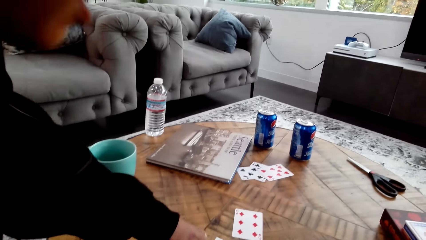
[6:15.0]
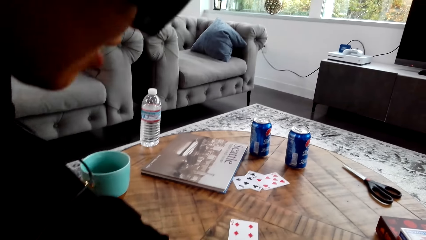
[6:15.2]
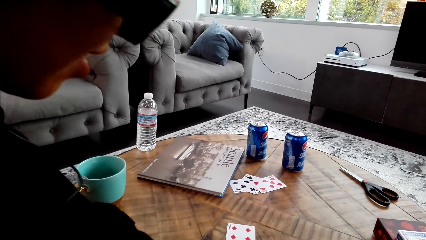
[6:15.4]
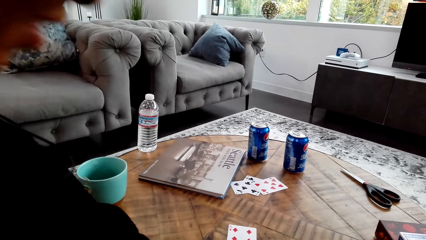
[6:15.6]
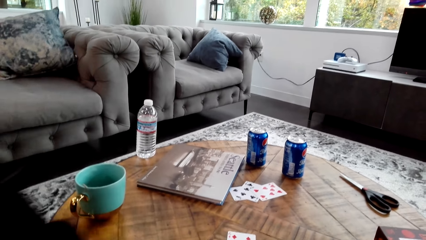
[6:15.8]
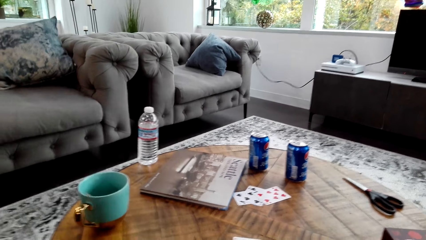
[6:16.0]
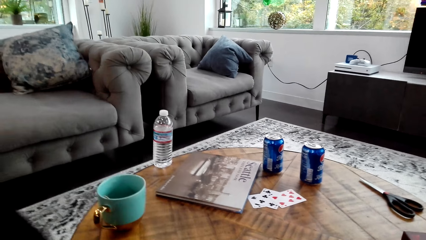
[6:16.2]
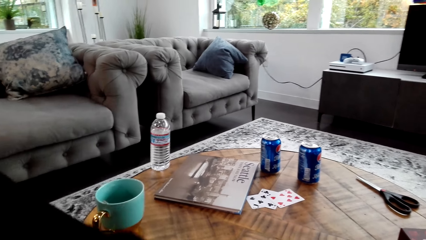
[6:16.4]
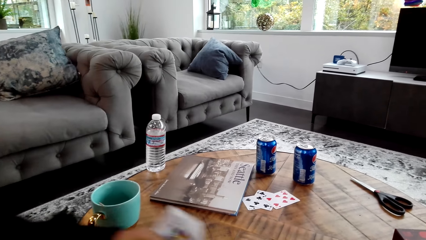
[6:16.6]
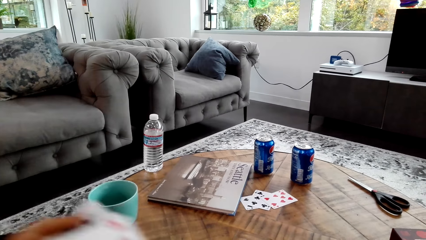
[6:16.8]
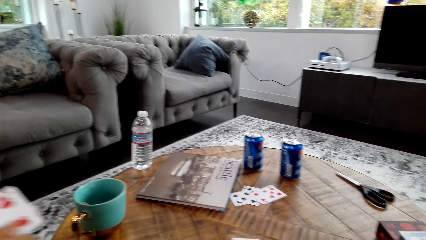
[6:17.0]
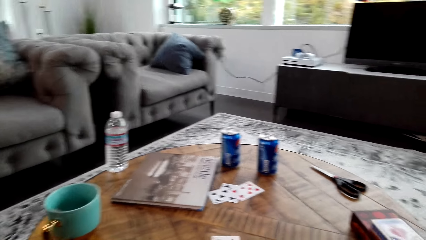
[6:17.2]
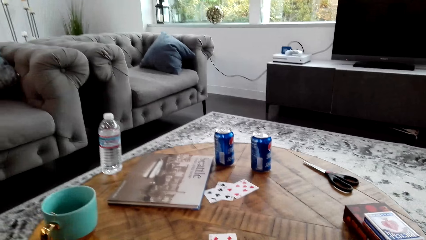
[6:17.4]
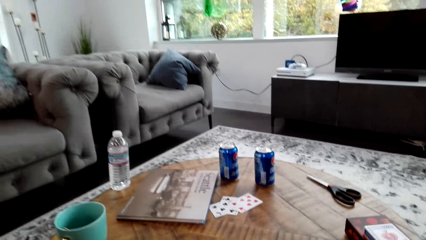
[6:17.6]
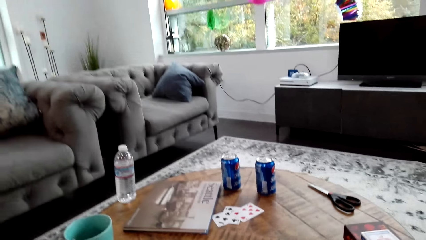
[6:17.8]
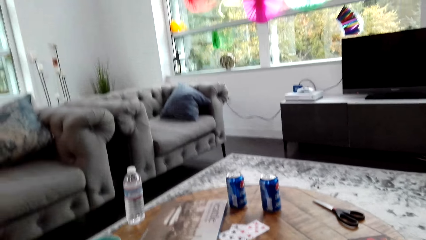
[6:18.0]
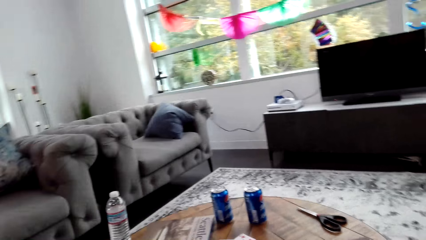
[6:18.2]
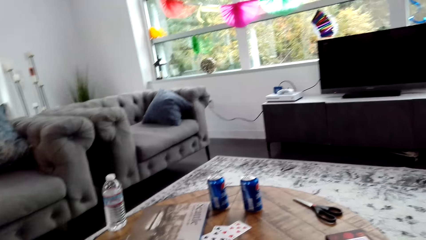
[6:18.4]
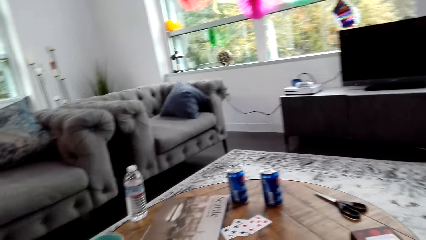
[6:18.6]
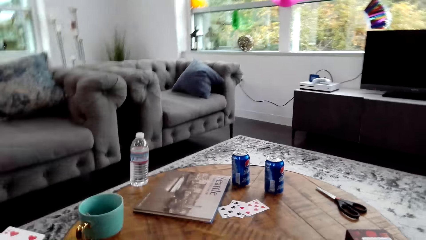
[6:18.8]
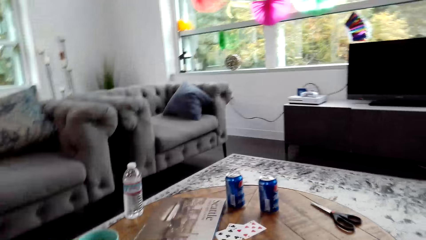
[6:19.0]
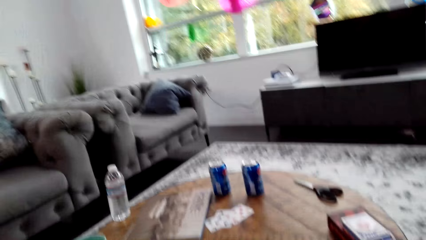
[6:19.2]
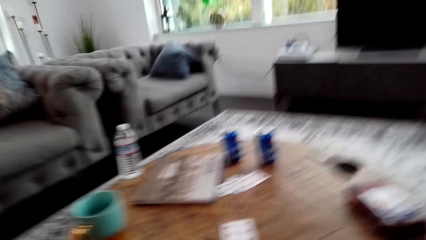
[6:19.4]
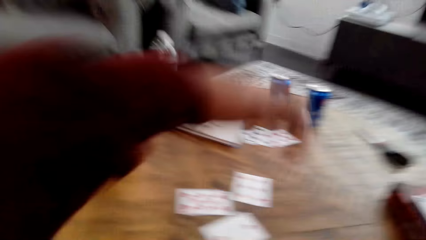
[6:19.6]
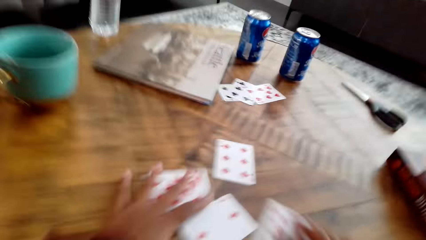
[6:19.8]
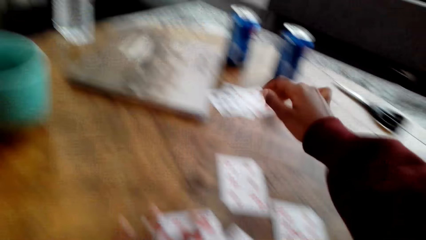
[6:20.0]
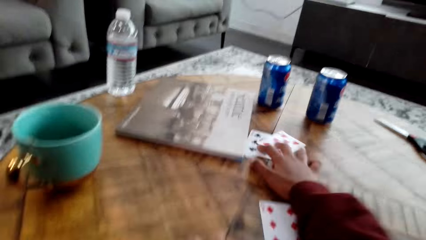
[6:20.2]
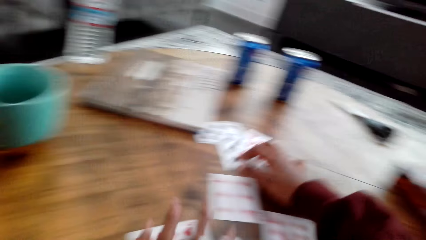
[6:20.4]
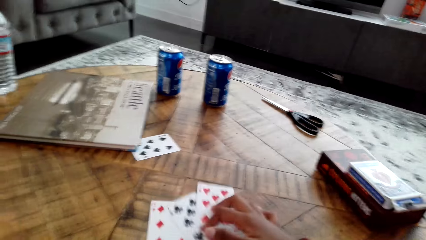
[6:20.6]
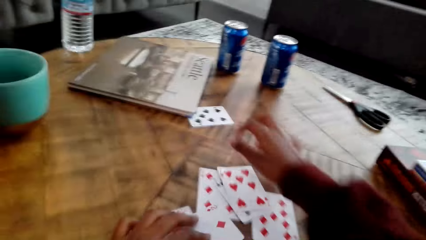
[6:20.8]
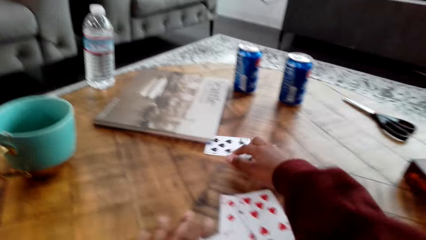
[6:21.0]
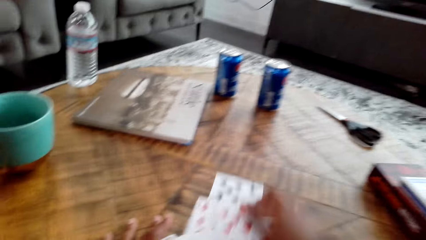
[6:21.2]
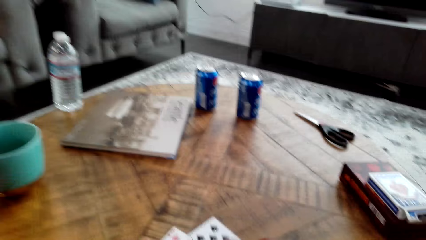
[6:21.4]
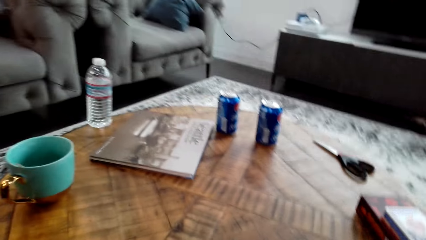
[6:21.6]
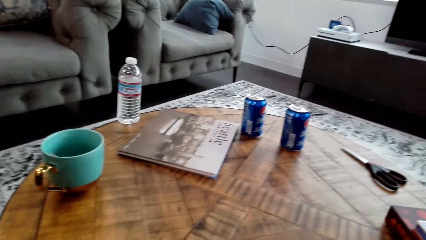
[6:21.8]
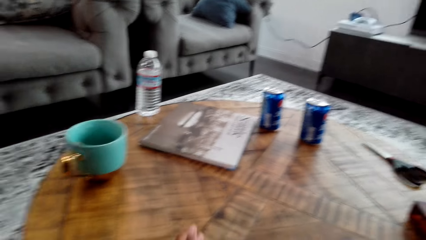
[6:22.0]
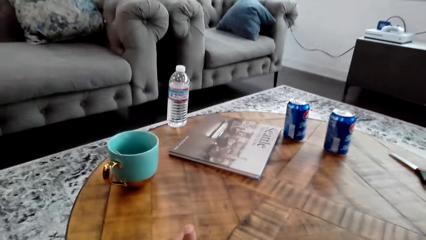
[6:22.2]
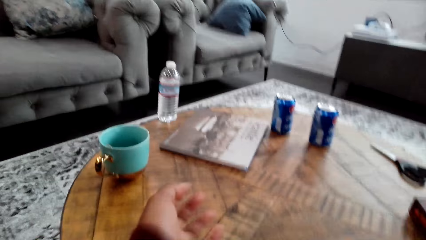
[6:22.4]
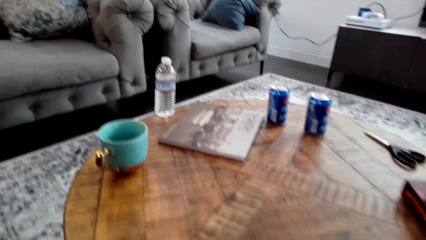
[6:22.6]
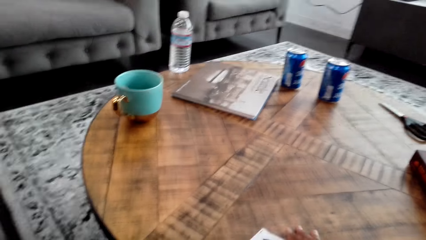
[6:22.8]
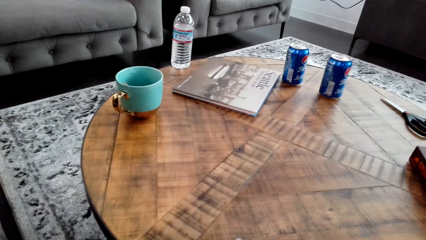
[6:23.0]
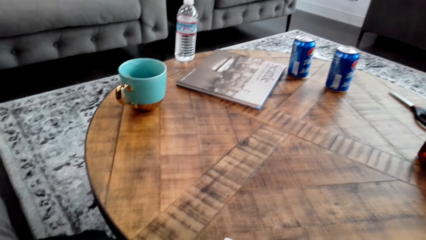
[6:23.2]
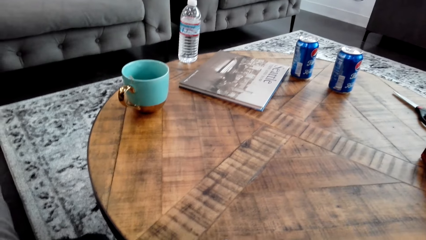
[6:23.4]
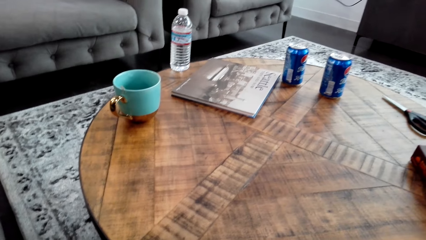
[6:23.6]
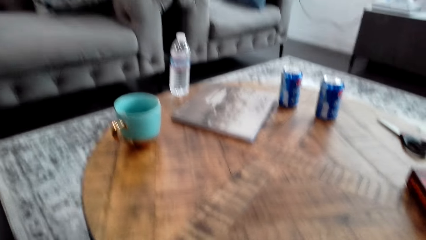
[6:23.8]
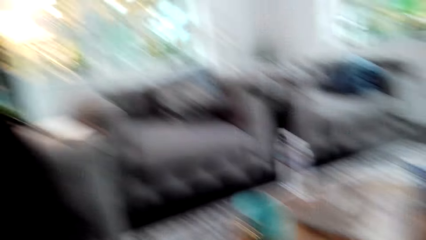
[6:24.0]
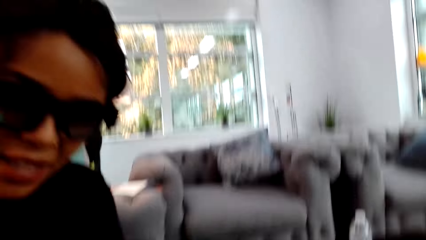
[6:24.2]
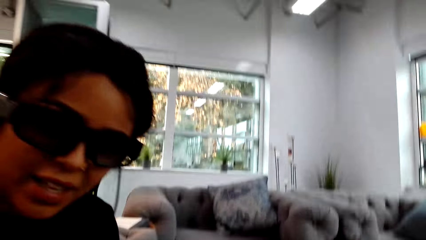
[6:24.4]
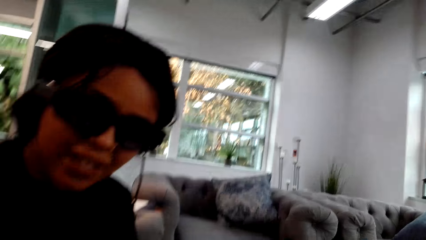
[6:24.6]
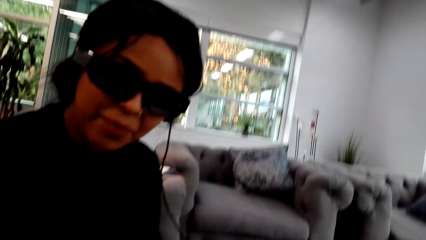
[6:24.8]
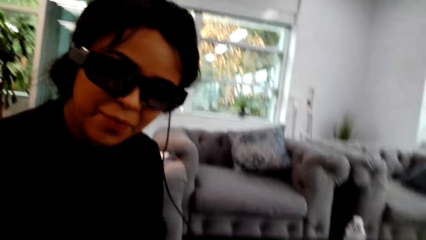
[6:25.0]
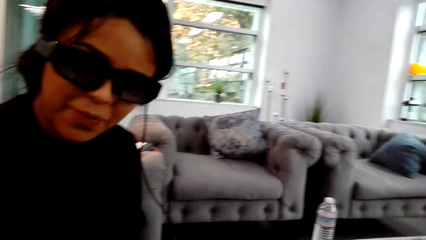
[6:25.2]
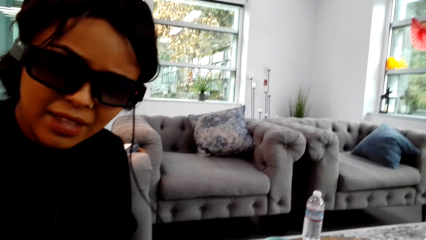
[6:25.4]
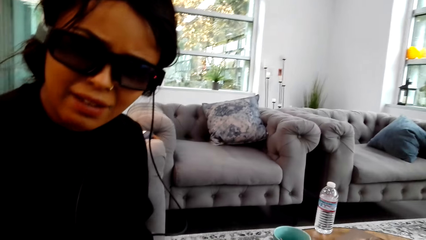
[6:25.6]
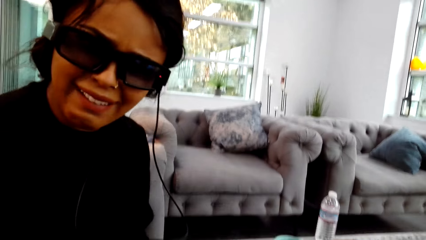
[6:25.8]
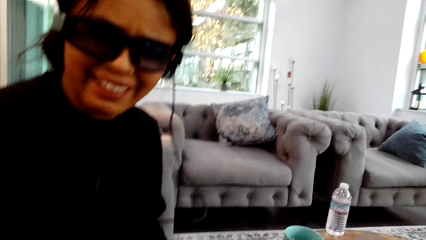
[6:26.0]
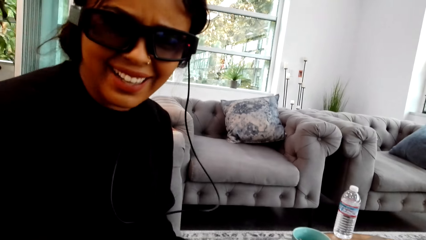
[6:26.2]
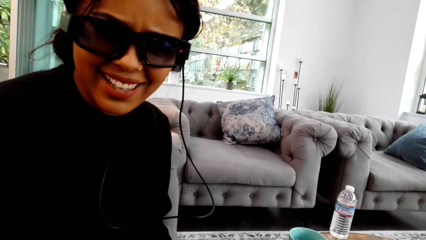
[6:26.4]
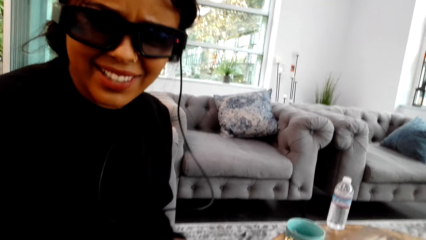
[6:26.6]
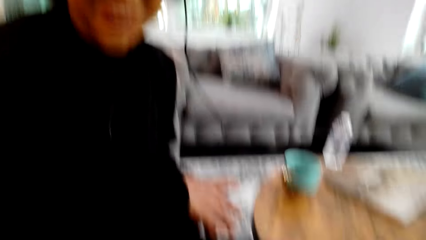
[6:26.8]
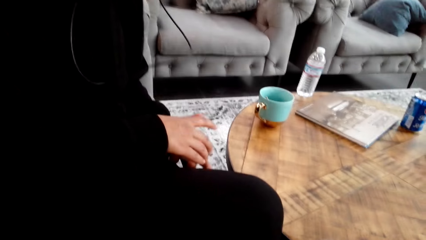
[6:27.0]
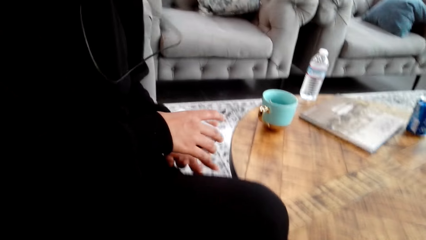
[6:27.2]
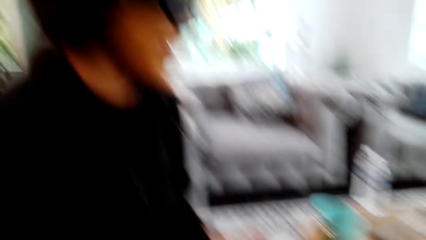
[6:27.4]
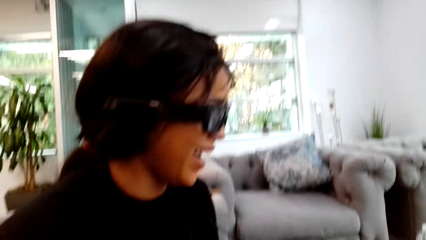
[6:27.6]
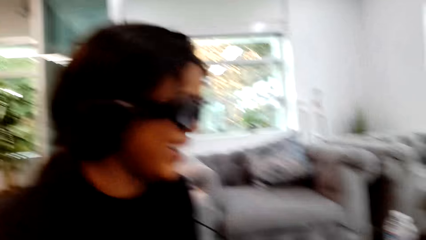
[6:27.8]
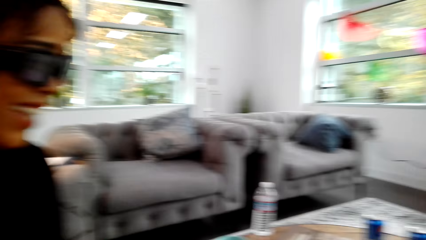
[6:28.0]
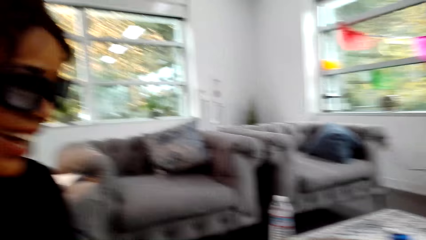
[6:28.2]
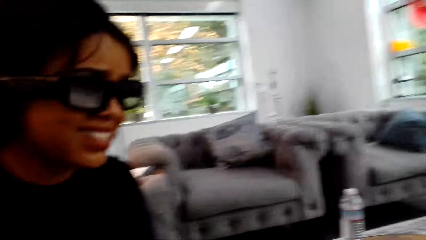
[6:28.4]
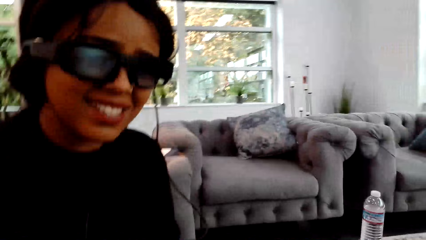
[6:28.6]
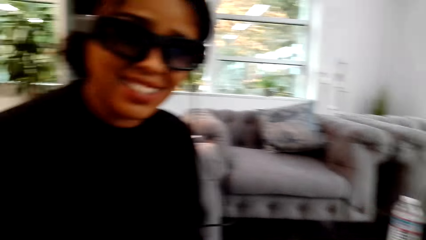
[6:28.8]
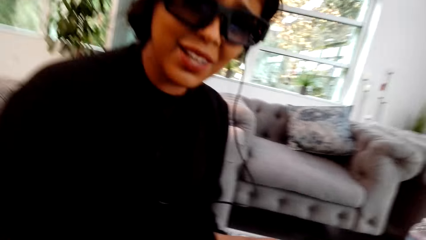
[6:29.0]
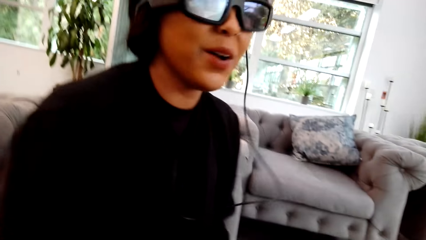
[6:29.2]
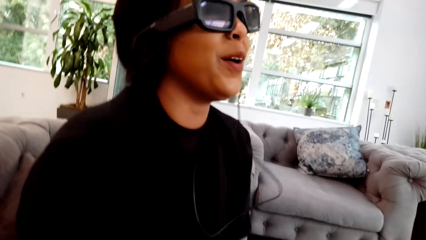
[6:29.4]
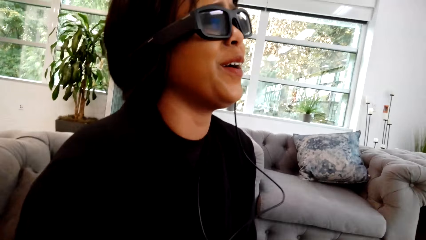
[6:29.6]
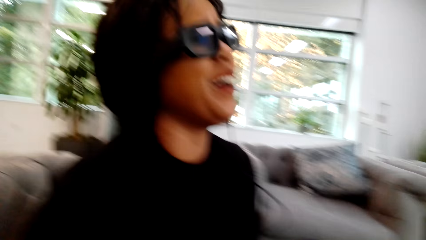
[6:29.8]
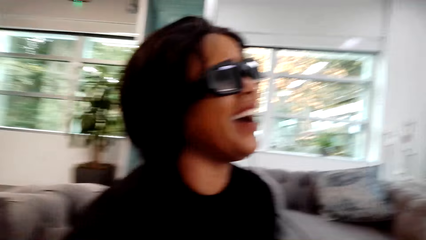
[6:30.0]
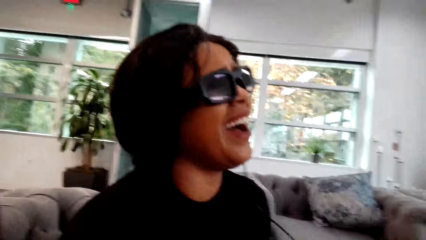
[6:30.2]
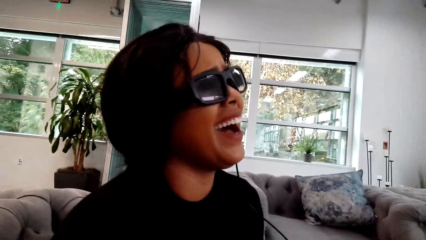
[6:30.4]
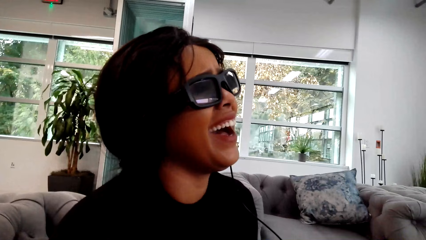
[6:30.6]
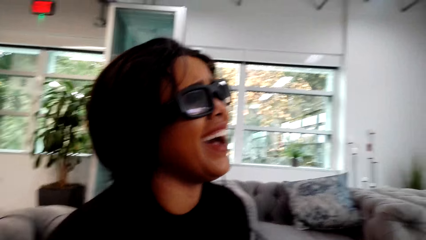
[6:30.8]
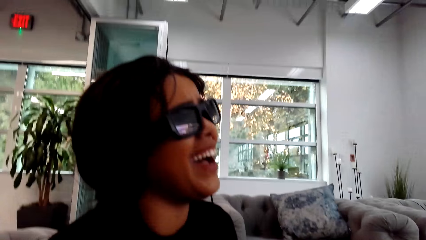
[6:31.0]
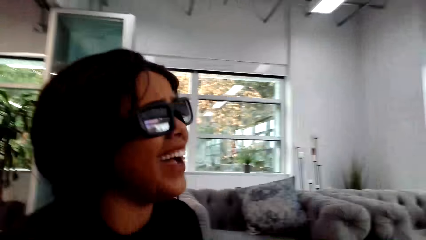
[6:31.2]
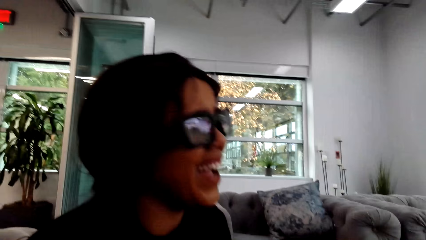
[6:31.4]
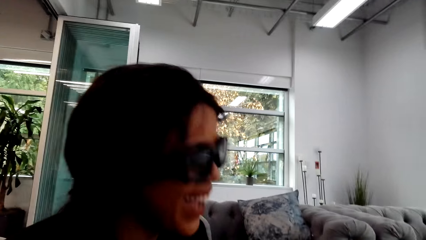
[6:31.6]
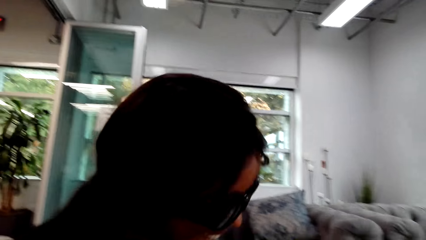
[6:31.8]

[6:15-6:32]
A woman places her left hand on a table, adjusts cards on the table, lifts a playing card and holds playing cards on the table. The camera wearer places cards on the table. They collect playing cards from the table. The woman looks around a room, interacts with the camera wearer and lifts her head.
